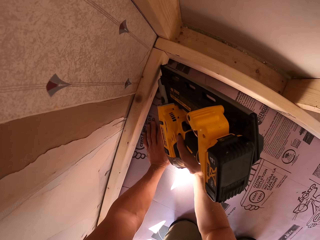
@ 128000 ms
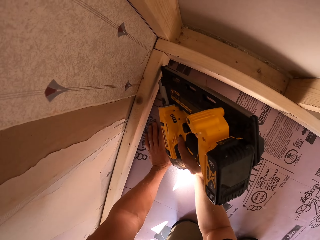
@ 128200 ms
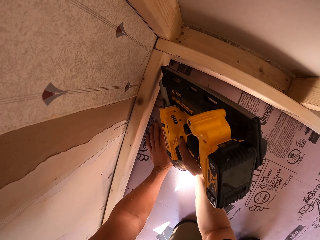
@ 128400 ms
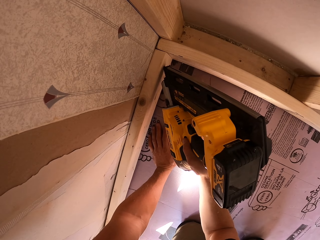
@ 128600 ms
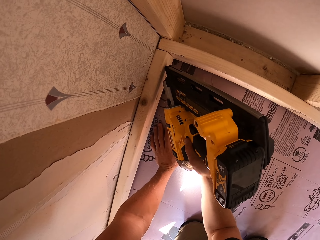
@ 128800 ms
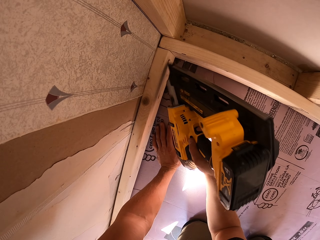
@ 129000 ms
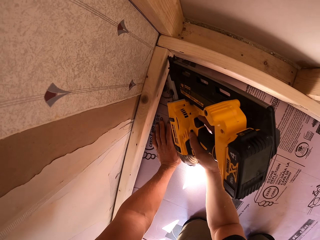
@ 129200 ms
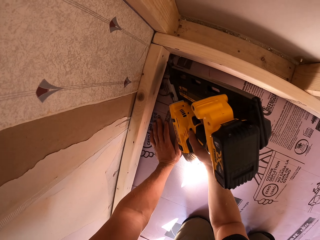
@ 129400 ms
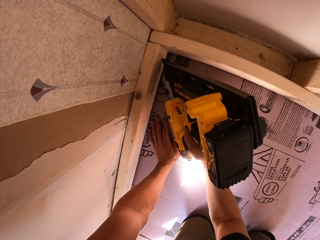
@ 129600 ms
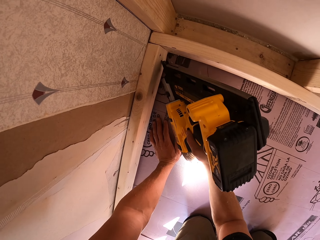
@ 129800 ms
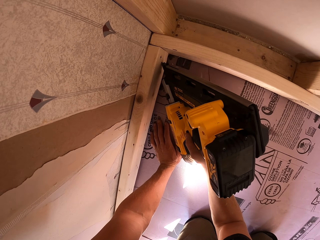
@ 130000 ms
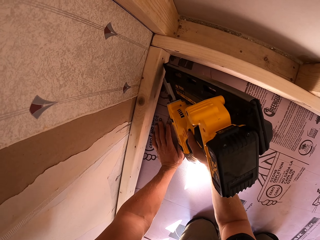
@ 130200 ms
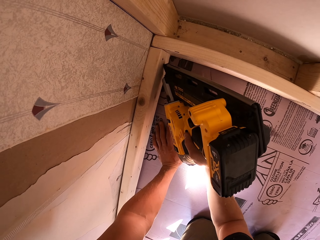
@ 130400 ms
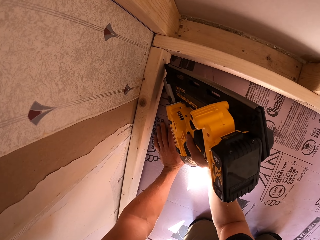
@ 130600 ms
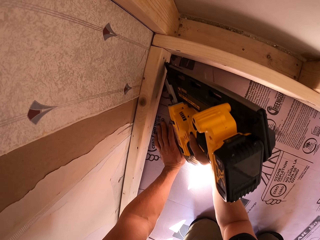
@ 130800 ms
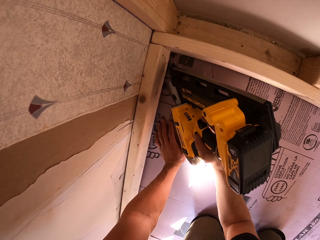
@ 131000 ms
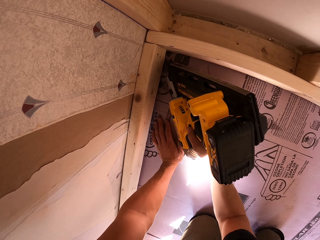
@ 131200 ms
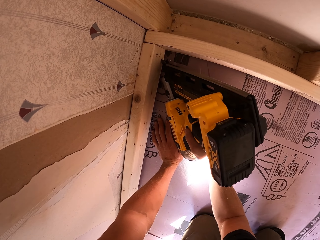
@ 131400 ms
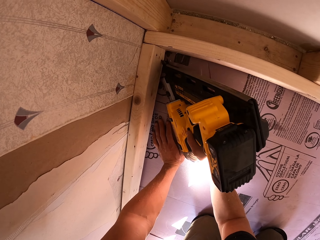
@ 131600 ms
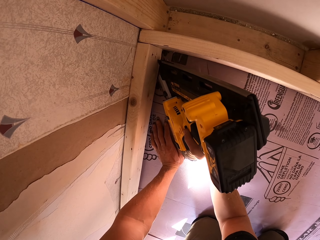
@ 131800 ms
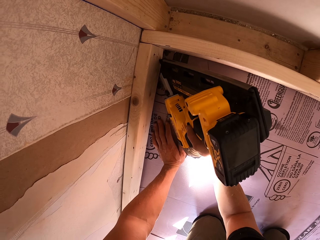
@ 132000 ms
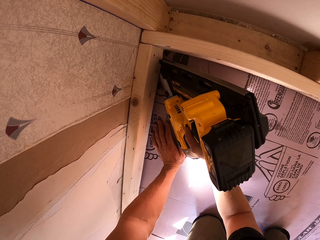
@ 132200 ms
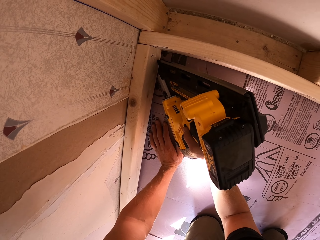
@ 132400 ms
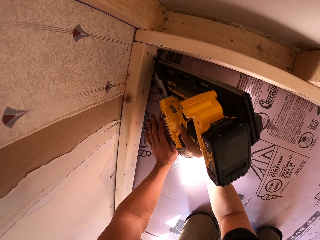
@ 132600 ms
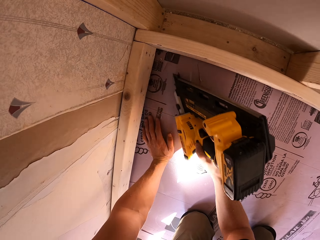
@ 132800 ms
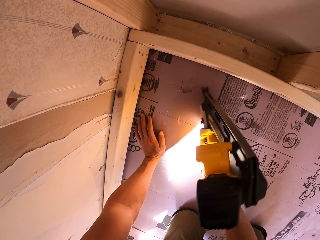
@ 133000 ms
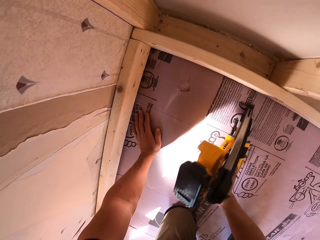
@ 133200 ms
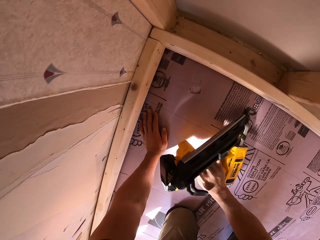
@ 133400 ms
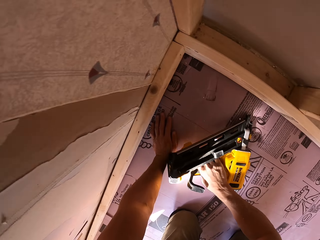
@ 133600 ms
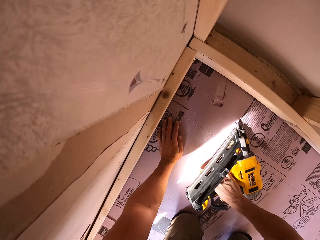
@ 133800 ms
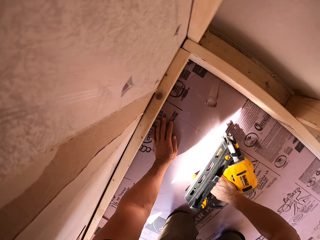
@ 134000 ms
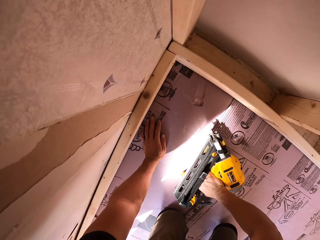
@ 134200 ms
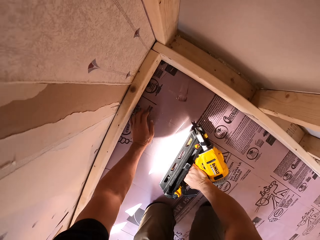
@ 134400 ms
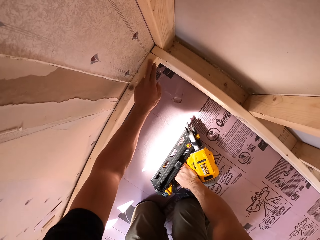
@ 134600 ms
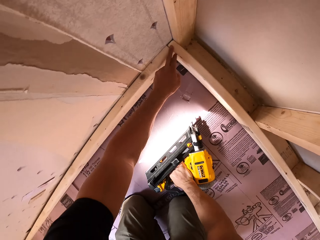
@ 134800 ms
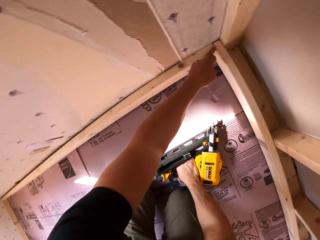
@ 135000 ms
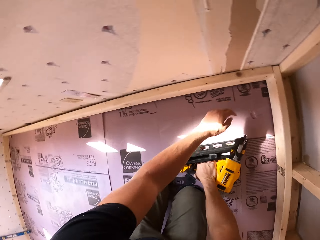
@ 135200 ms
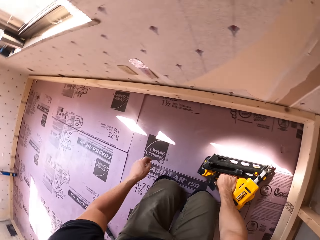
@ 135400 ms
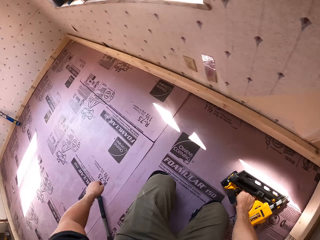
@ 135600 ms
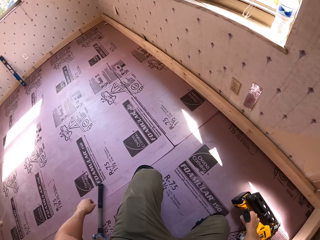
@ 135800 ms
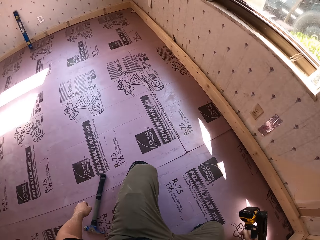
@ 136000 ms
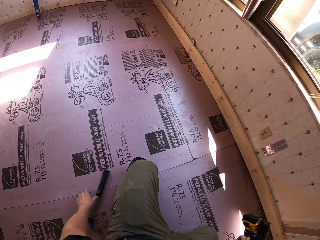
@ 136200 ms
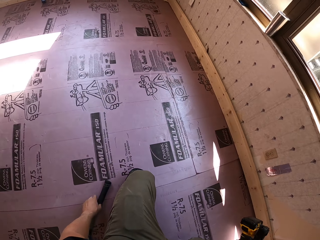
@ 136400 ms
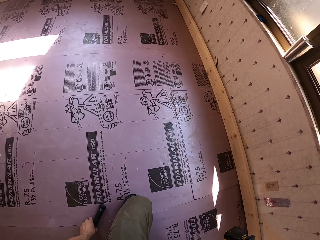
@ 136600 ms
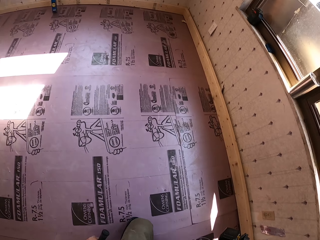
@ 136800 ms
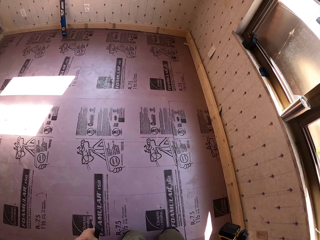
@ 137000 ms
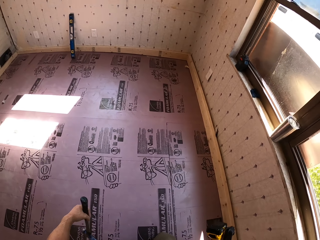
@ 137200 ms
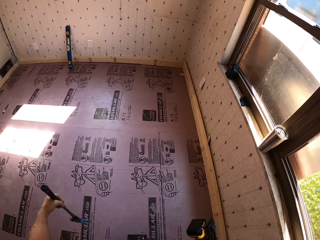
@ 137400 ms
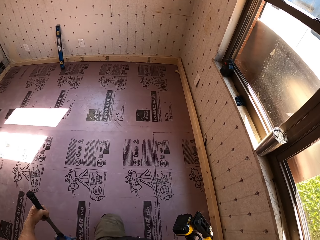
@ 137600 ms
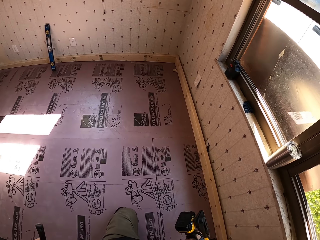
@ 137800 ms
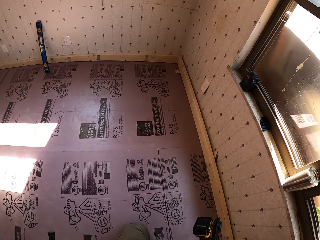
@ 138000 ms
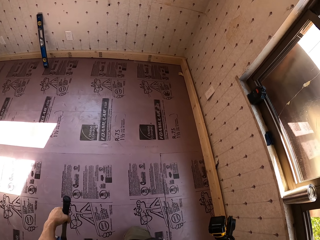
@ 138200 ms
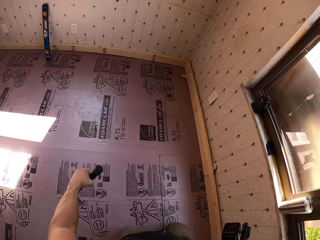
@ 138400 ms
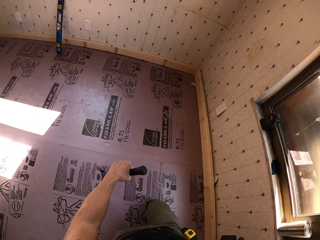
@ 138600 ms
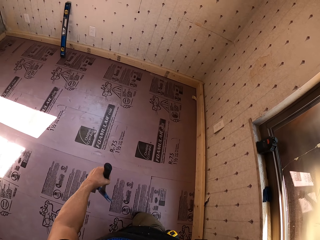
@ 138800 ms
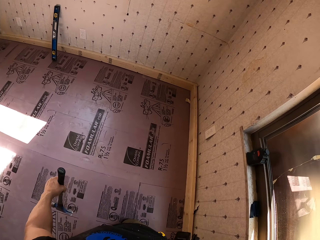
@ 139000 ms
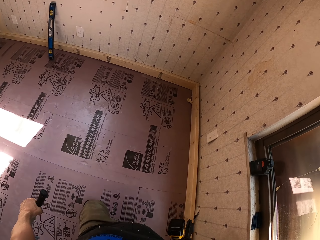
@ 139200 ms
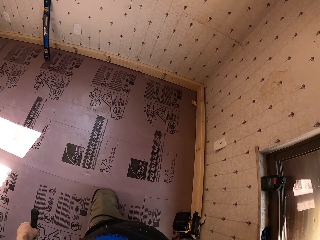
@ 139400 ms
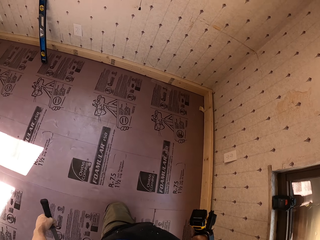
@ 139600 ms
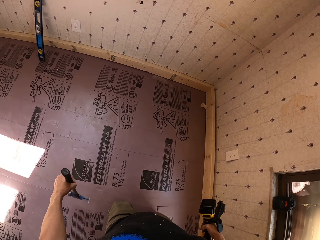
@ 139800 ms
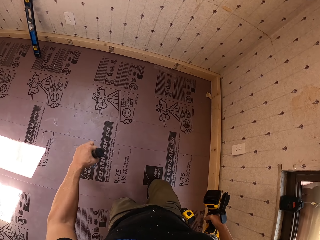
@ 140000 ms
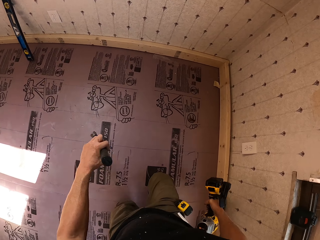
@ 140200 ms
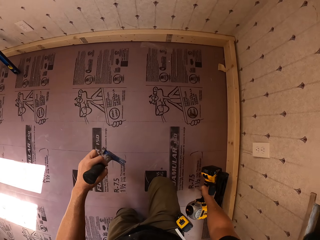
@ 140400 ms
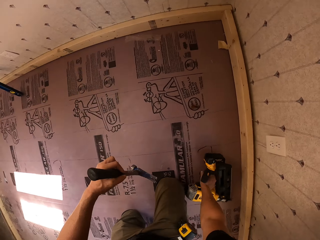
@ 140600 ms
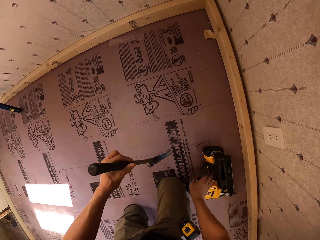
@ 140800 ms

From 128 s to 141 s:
The camera wearer drills the wood with the driller. They drop the driller. They turn around. They stand up. They pick up the hammer. They move forward.

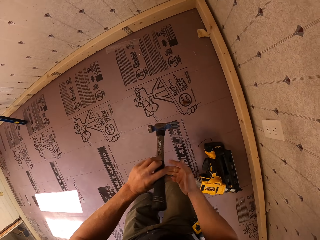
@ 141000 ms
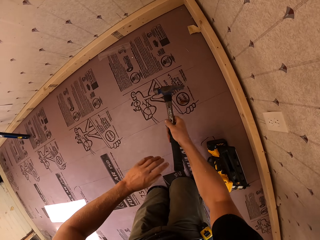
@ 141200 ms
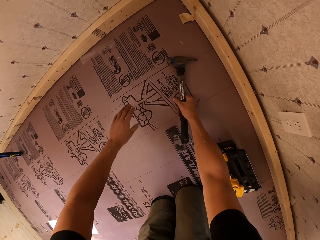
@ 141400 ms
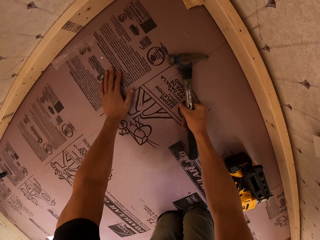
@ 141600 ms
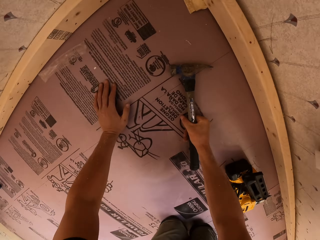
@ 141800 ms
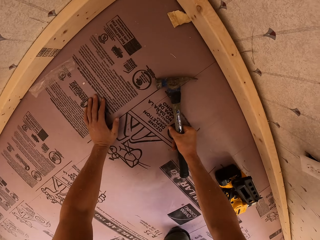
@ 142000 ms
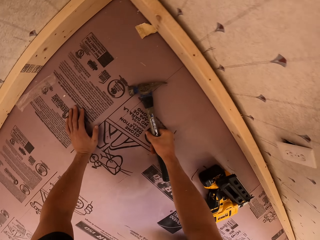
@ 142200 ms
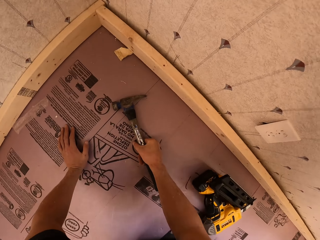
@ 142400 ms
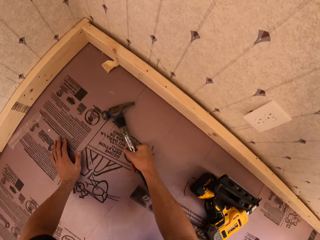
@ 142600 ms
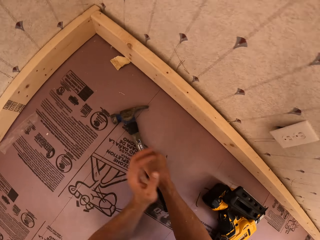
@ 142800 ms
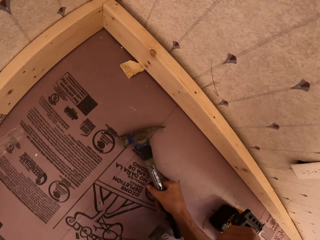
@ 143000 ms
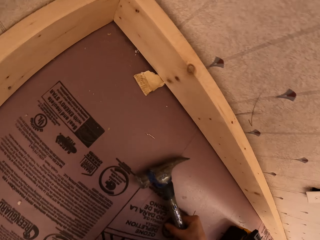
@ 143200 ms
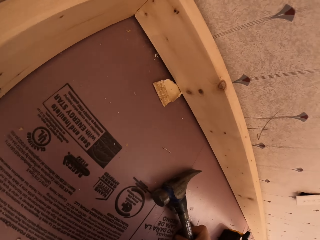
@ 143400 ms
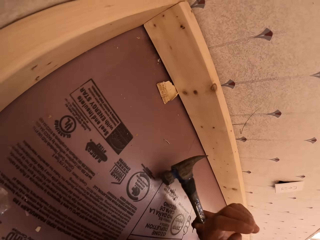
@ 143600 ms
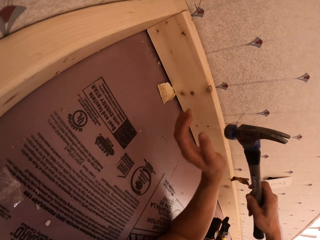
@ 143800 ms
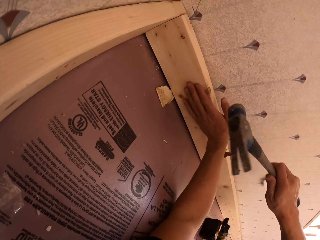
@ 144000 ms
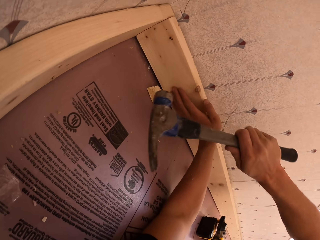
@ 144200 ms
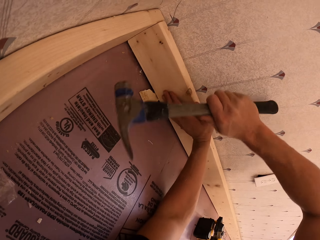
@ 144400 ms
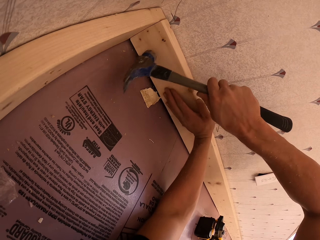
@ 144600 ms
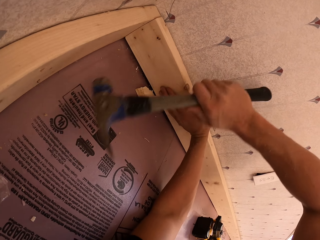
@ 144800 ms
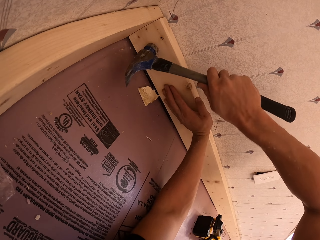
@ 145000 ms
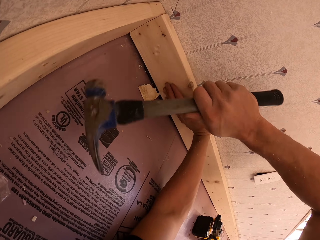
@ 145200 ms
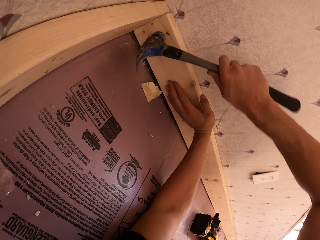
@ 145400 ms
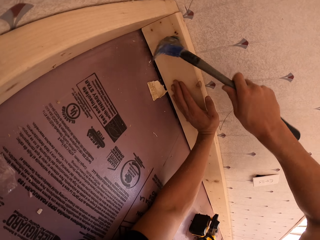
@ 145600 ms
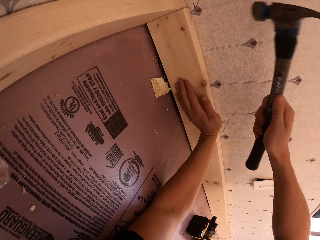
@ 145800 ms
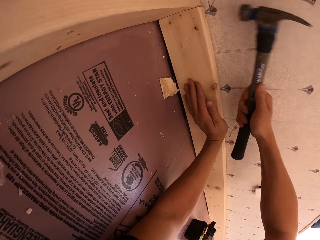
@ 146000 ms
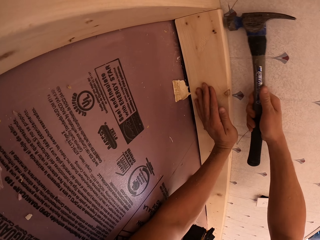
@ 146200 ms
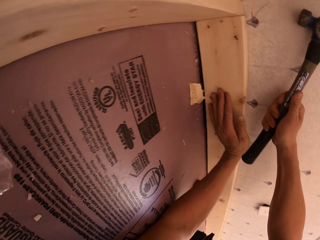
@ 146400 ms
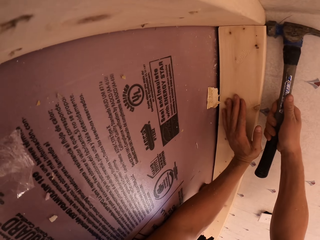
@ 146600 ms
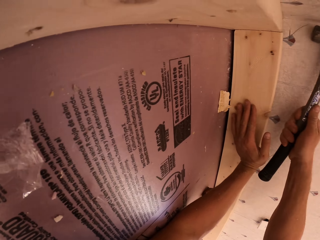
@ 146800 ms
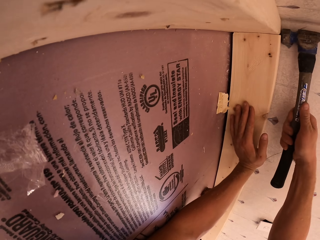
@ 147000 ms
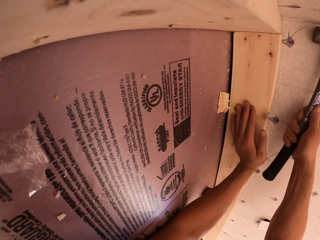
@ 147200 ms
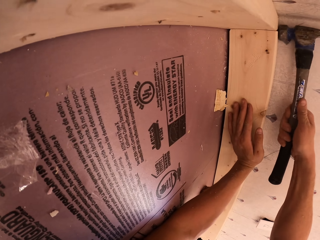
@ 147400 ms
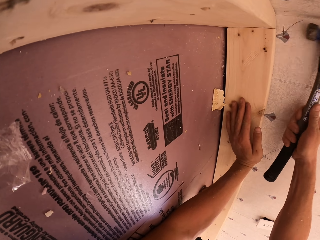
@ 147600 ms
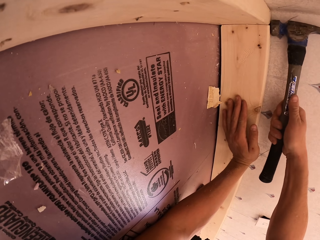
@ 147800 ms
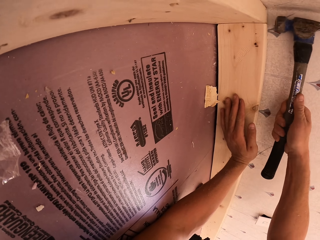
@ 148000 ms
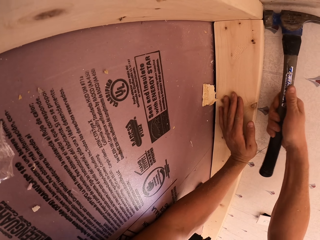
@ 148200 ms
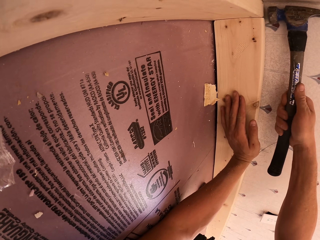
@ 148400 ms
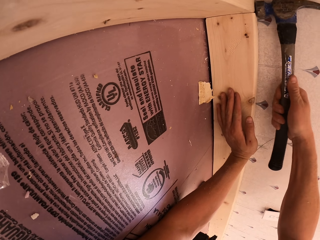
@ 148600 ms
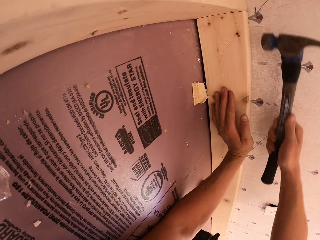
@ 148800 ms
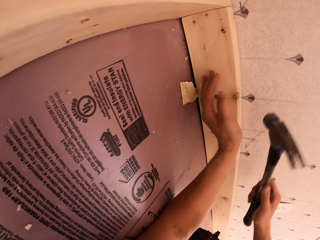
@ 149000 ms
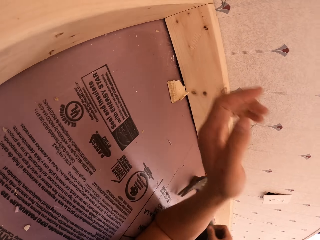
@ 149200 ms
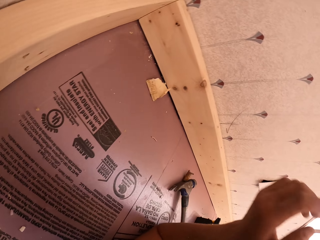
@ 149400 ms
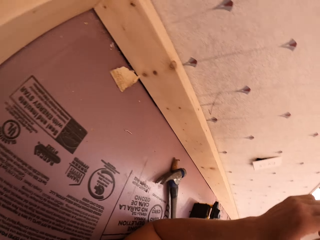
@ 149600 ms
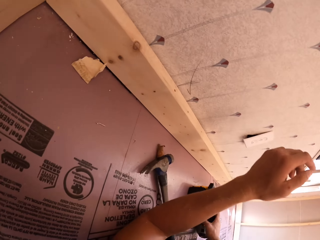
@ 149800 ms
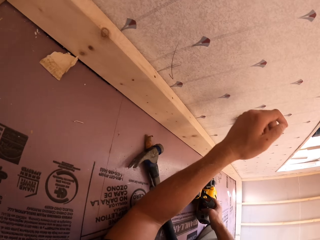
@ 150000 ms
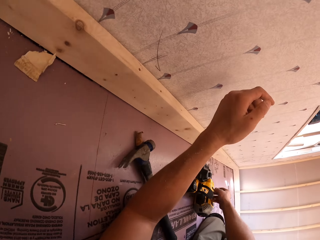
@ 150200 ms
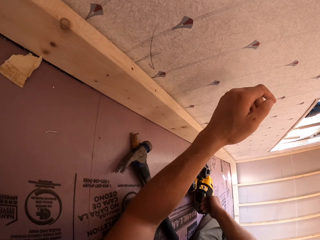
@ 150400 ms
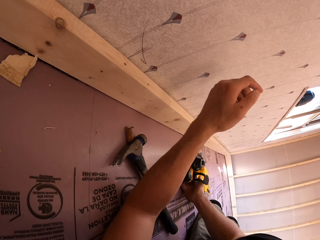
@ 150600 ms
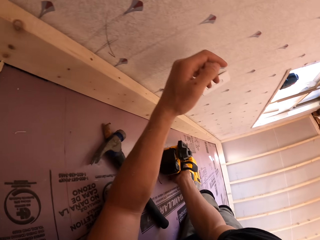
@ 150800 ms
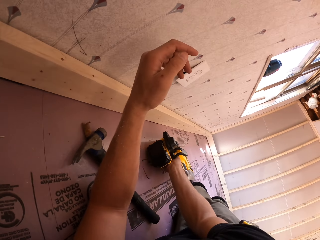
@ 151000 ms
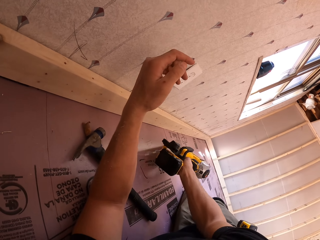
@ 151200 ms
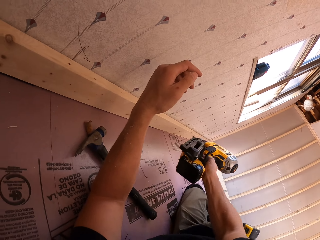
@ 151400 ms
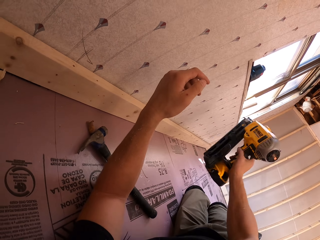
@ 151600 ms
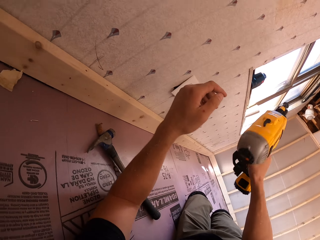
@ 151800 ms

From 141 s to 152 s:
The camera wearer goes down on hands. They hit the wood with a hammer. They grab a nail gun.
